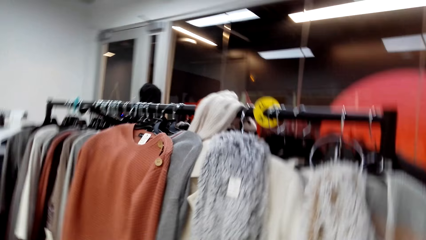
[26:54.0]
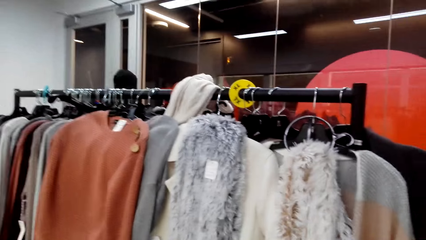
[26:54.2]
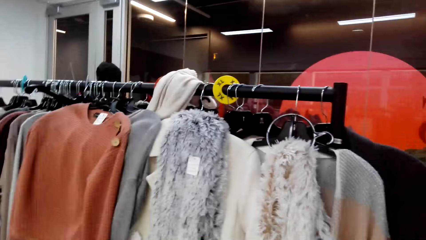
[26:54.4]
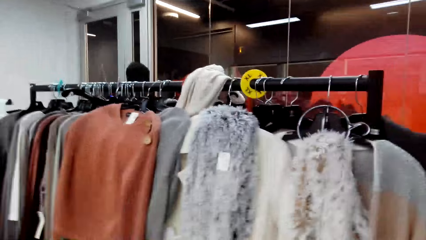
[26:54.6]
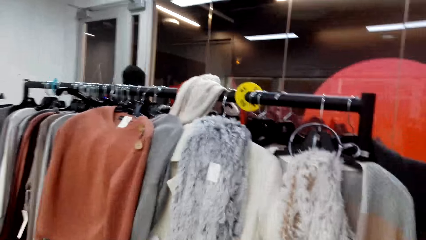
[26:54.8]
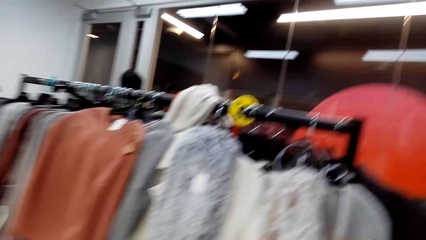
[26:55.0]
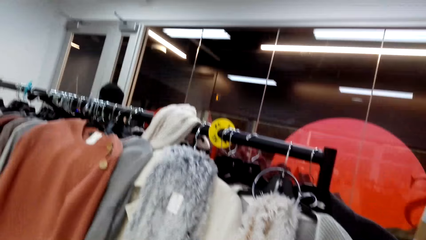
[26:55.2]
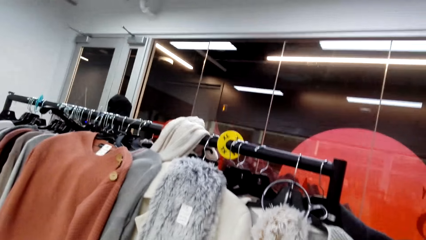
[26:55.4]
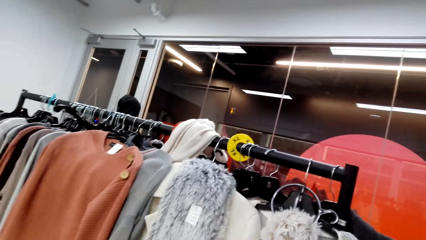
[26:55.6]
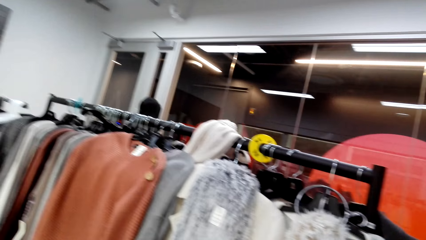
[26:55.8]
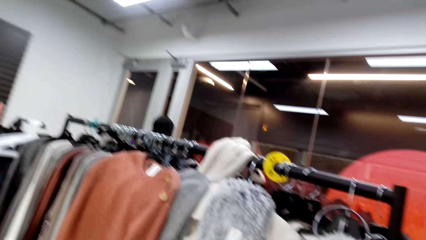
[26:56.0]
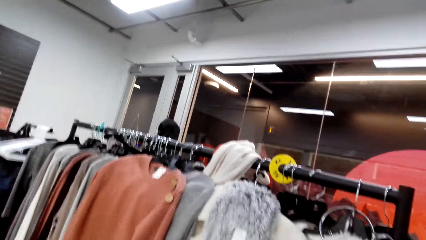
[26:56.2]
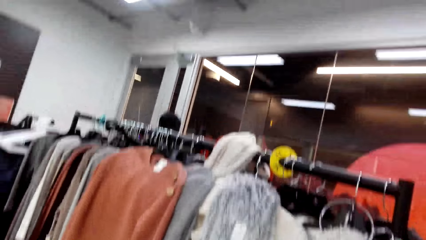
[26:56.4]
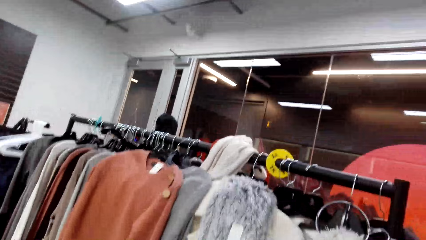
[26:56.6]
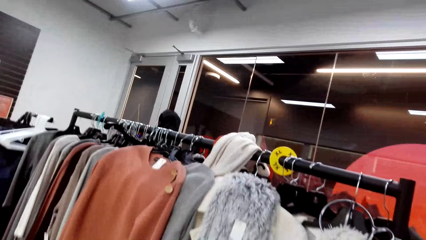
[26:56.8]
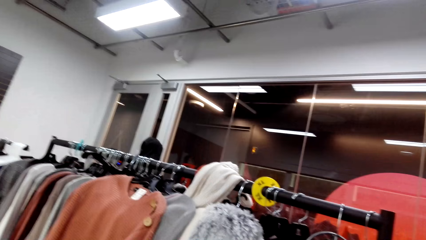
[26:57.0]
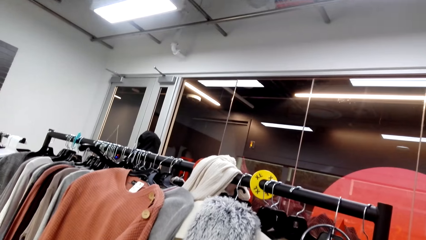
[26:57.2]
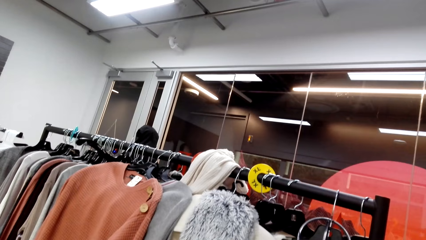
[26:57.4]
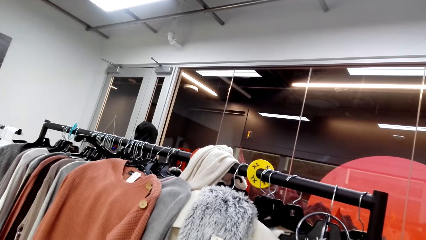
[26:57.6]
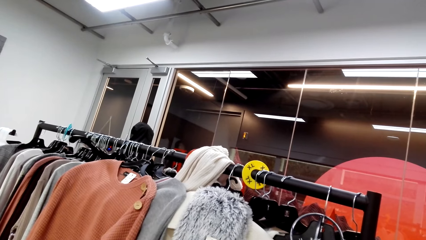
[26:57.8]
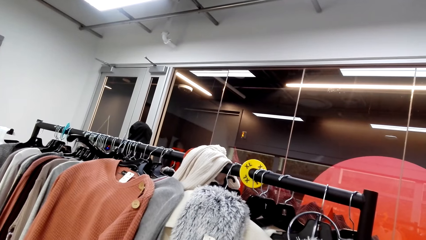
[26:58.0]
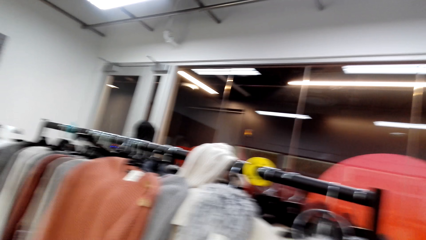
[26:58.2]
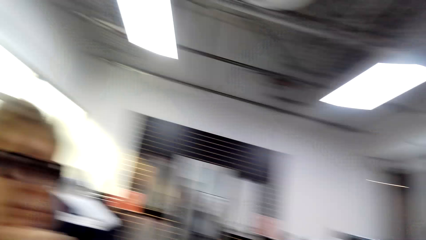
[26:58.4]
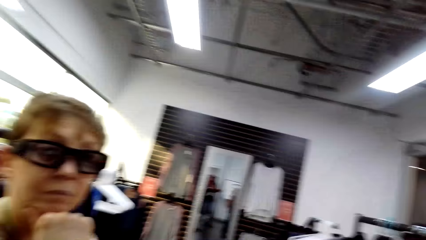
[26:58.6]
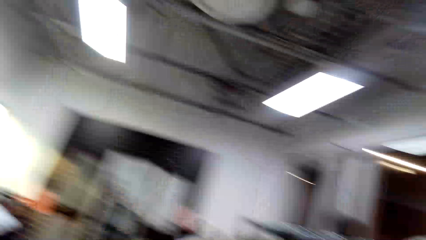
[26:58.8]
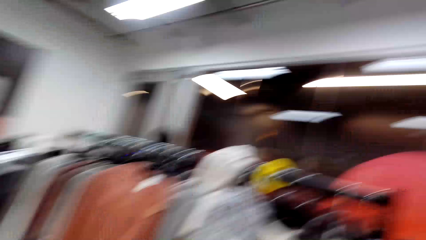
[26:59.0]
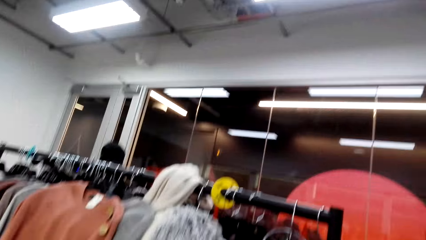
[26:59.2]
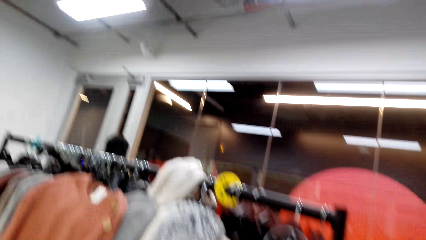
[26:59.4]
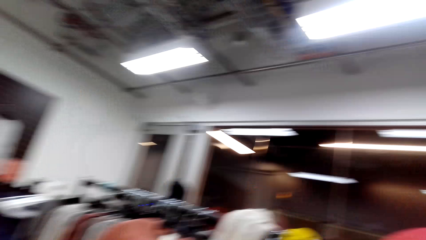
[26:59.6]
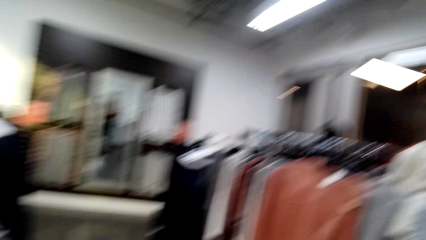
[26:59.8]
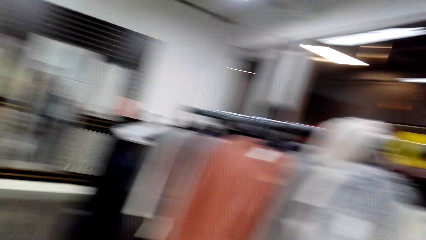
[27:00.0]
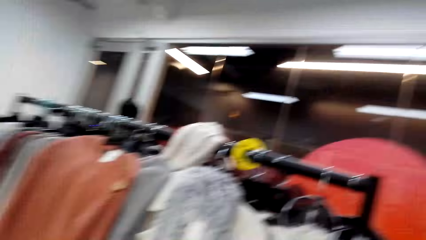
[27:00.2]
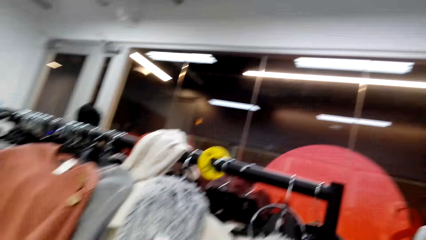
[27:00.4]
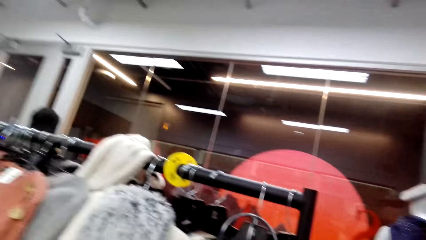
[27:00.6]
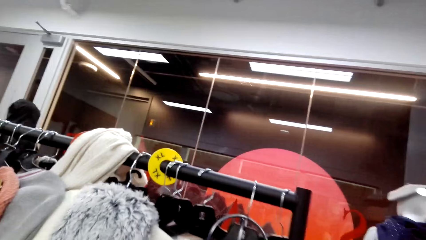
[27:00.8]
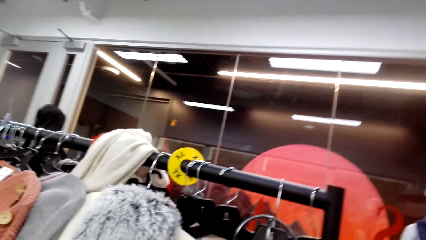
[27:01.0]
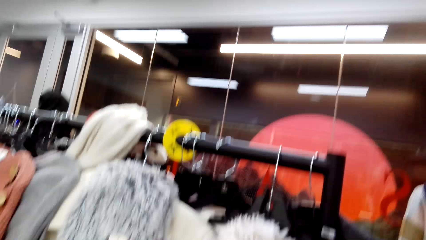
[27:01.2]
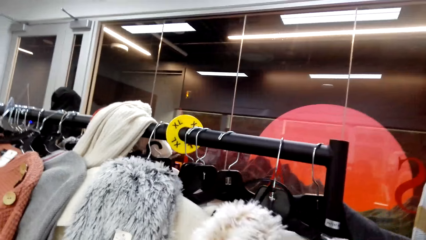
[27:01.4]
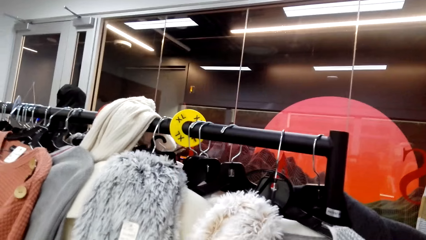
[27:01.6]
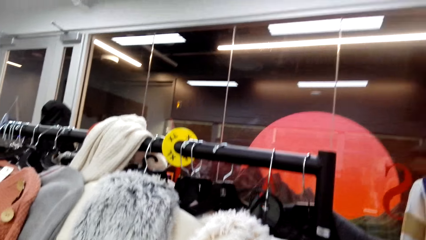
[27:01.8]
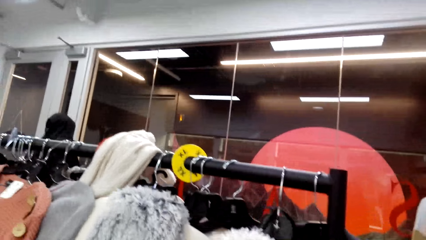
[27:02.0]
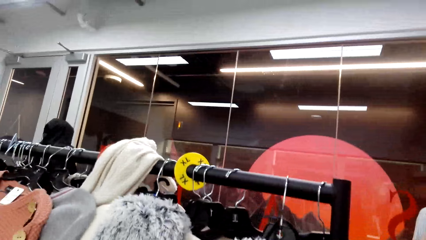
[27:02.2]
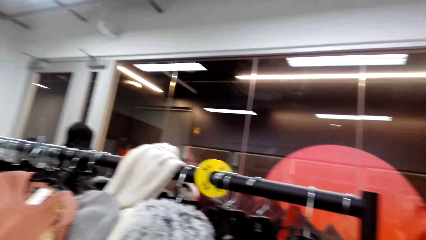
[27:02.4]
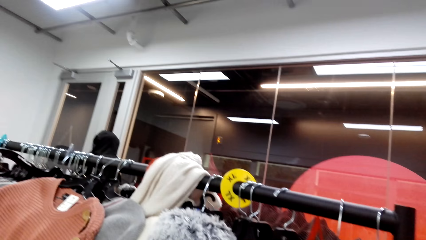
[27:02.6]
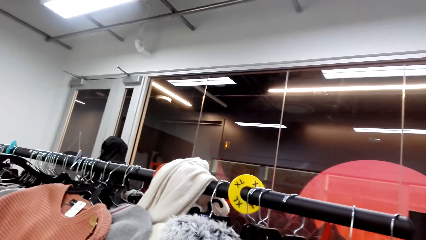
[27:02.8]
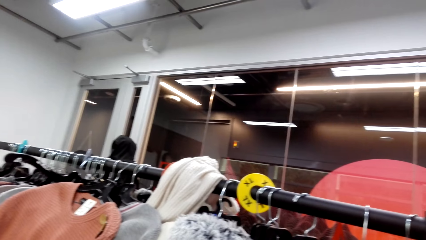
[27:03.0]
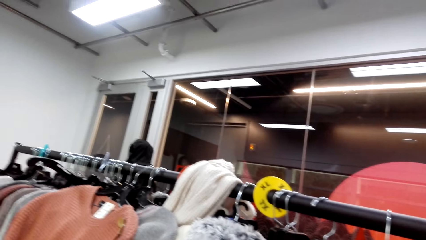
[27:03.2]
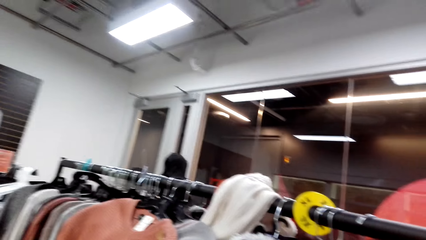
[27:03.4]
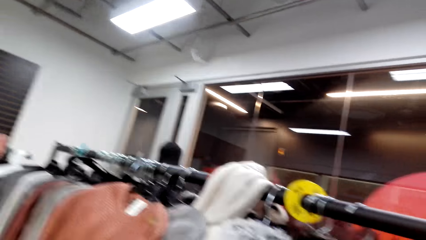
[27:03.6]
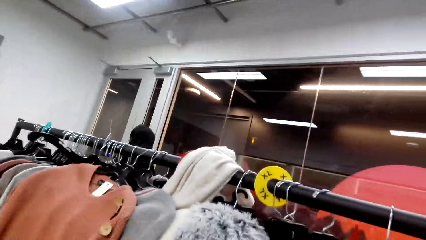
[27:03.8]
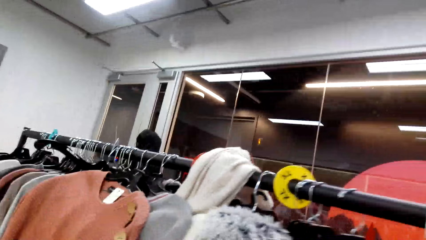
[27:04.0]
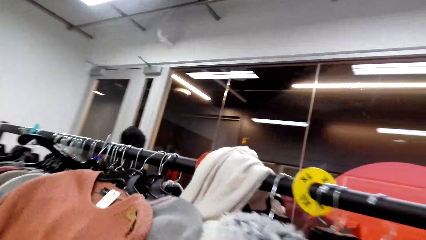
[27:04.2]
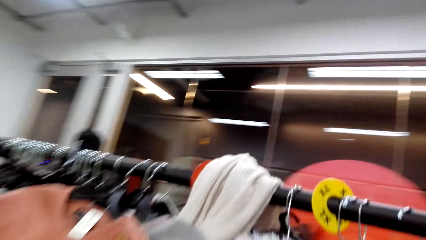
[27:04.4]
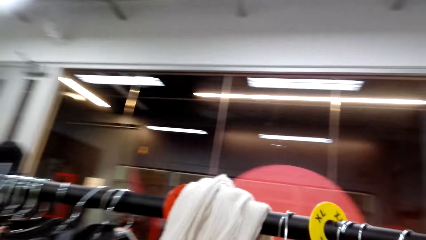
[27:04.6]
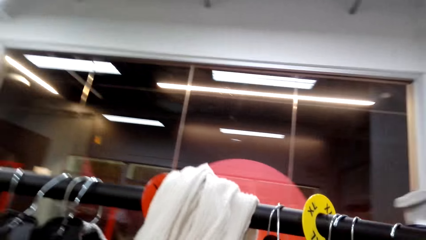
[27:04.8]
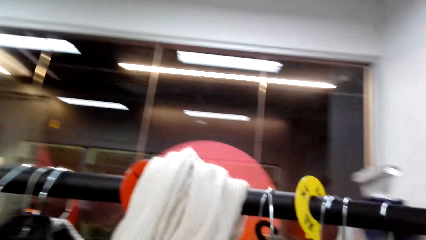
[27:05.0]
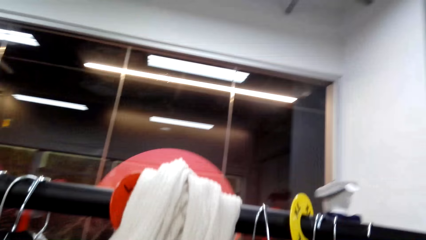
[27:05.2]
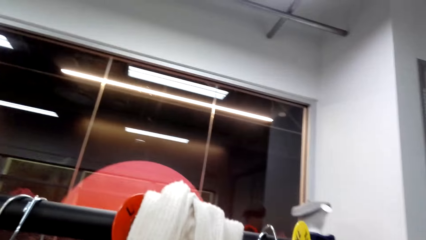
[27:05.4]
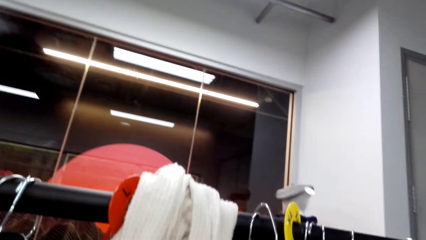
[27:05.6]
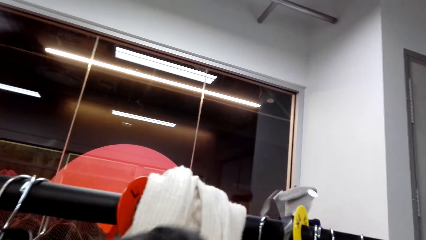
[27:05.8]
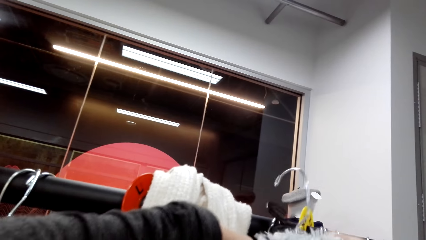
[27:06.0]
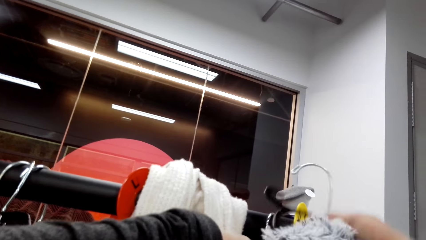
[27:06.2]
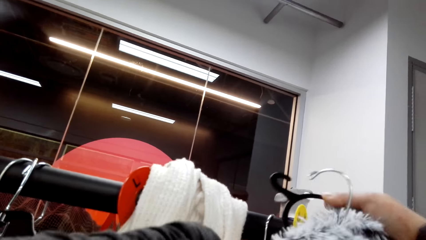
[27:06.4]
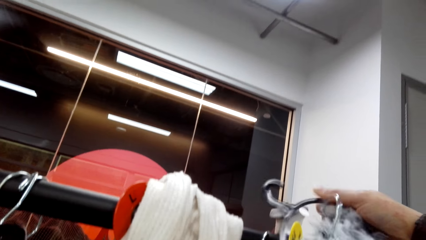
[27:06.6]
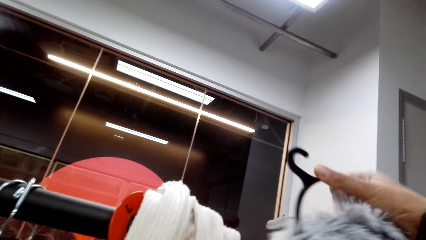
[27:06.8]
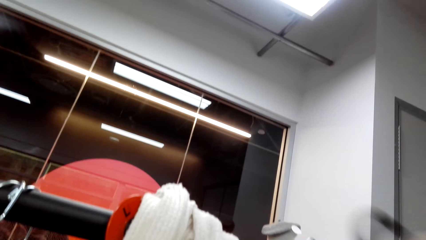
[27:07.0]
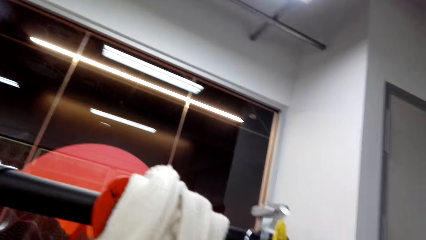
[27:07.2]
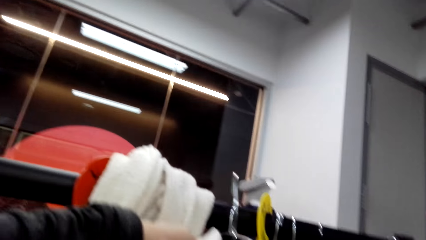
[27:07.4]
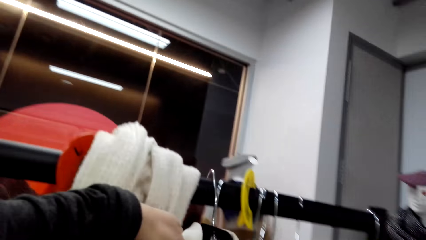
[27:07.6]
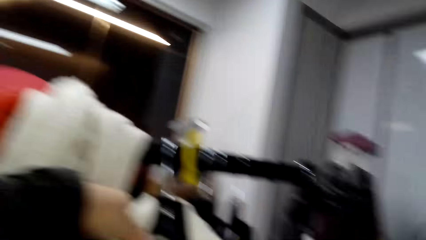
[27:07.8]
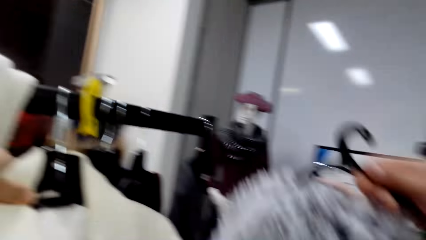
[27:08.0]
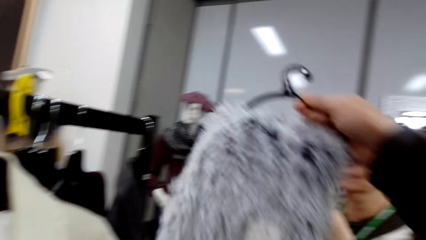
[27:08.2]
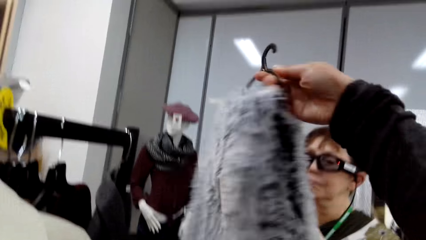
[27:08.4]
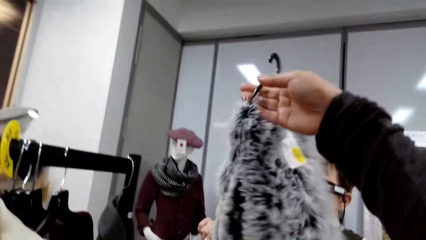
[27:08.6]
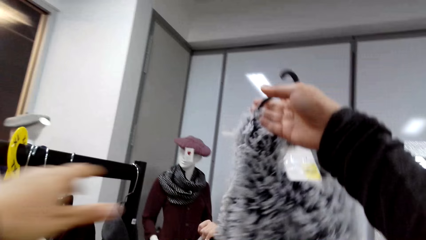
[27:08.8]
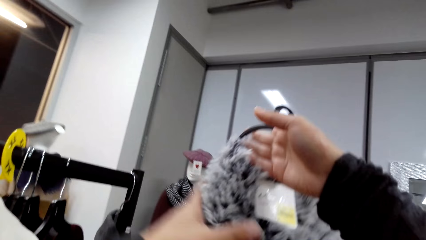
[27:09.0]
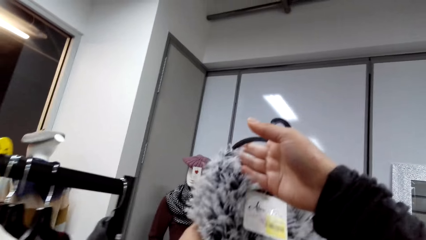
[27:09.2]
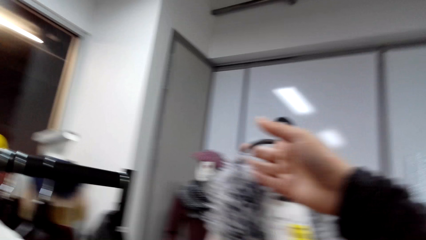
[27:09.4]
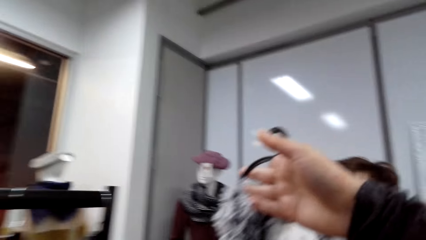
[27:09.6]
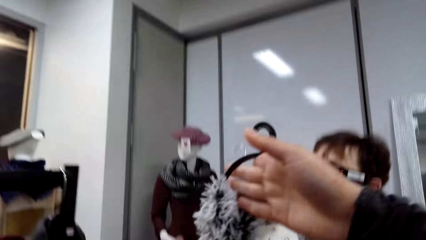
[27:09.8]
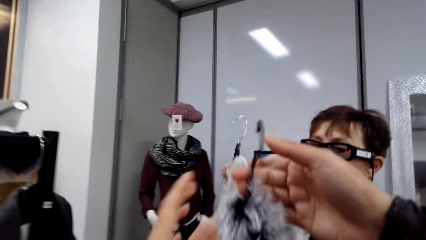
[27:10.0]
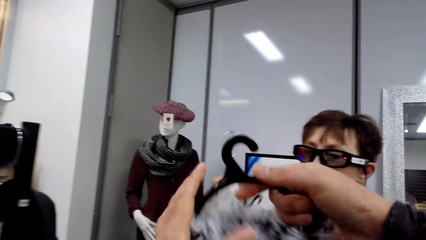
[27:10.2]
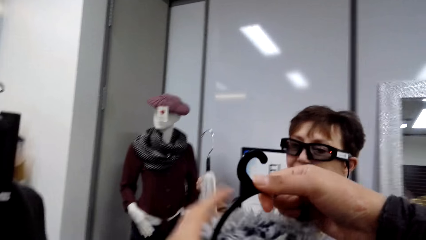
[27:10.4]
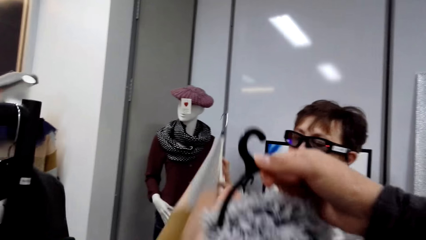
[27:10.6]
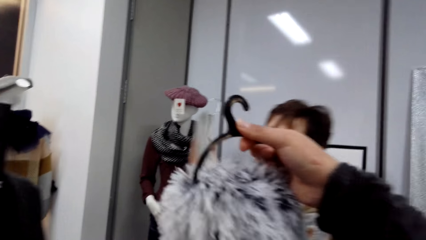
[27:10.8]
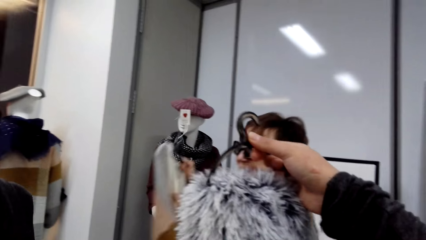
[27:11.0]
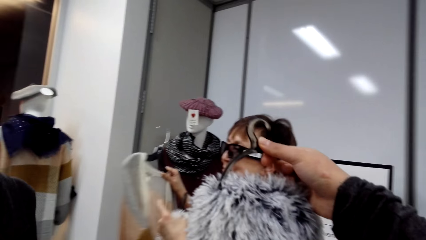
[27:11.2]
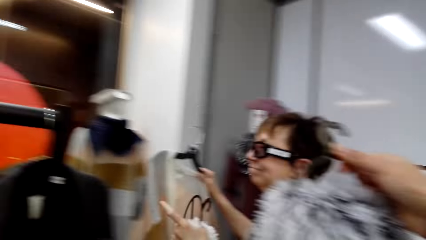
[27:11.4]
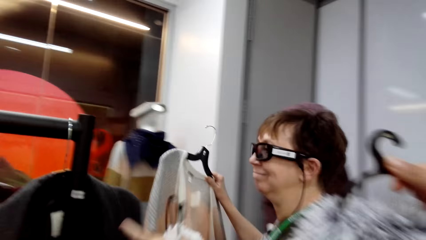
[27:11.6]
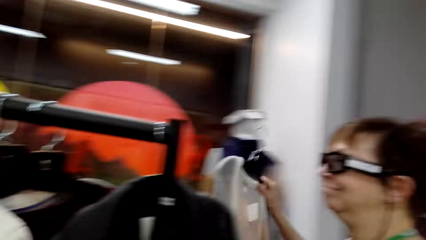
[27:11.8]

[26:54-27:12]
The camera wearer converses with a woman. They walk forward, touch the scarf. They walk left. They hang a hanger on the stand. They look at the scarf. They walk forward. They converse with the woman.
